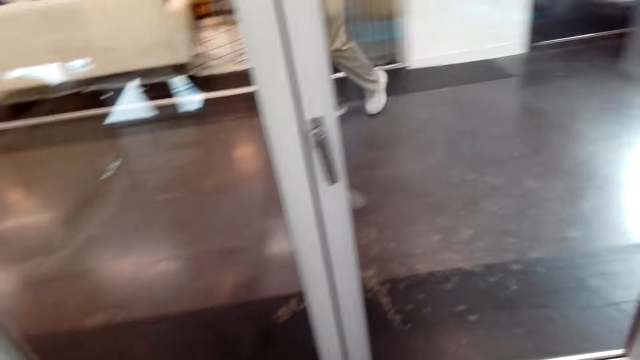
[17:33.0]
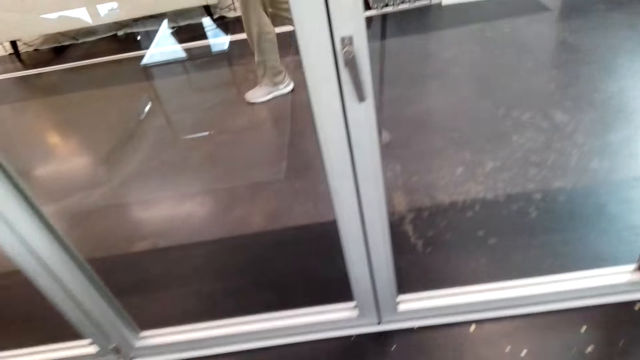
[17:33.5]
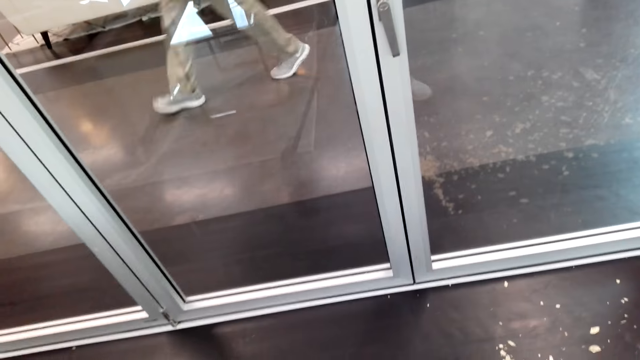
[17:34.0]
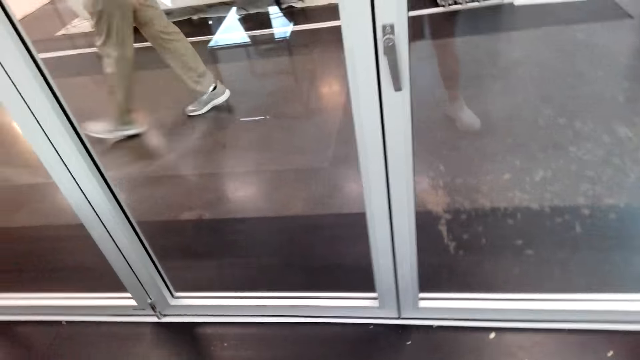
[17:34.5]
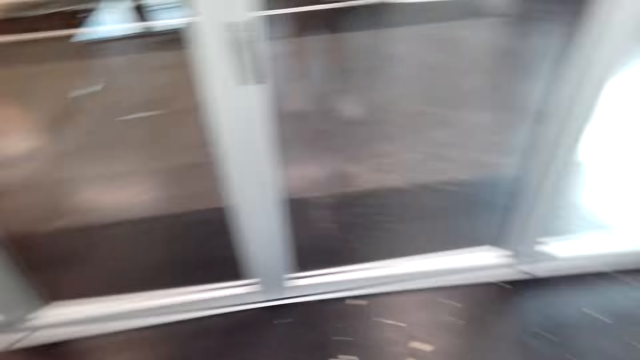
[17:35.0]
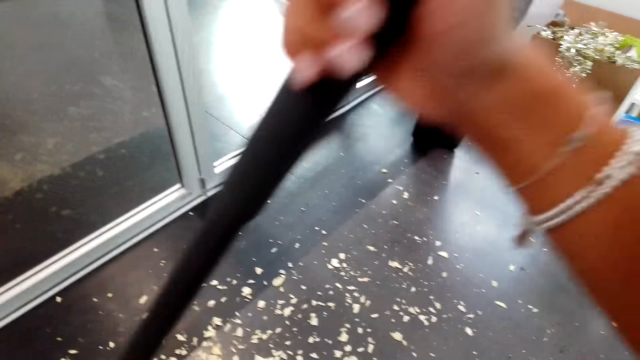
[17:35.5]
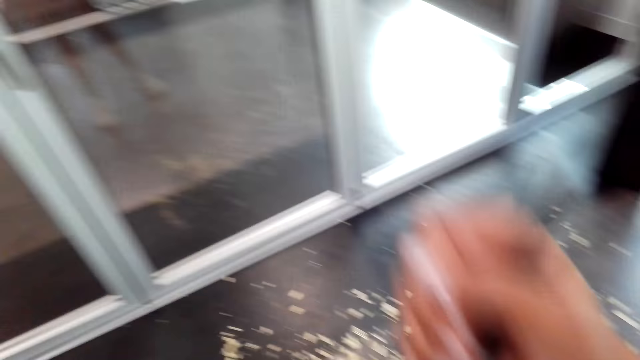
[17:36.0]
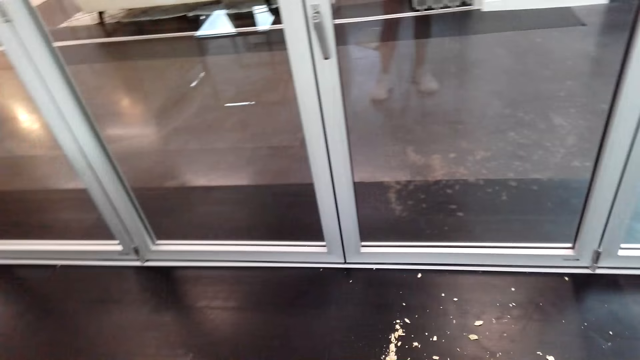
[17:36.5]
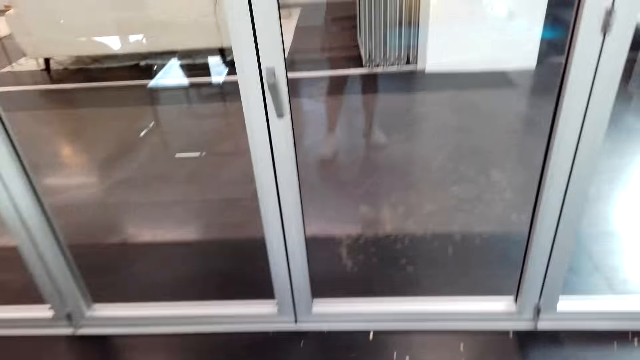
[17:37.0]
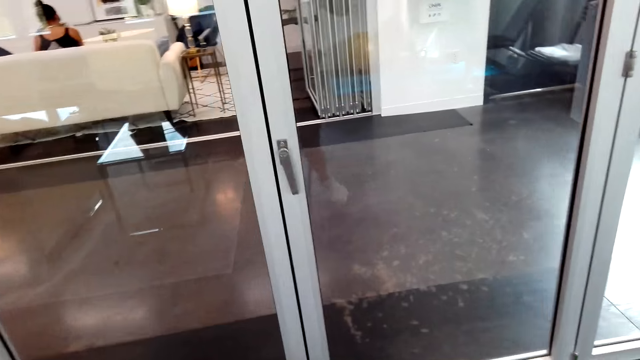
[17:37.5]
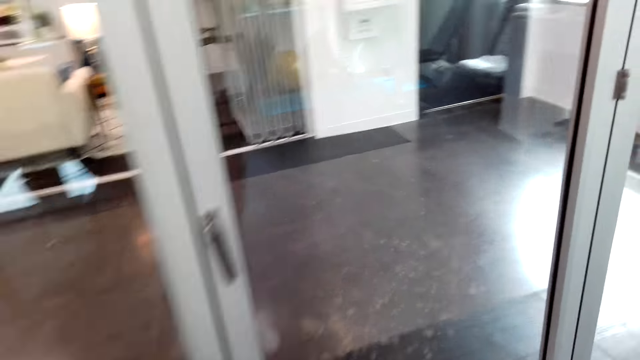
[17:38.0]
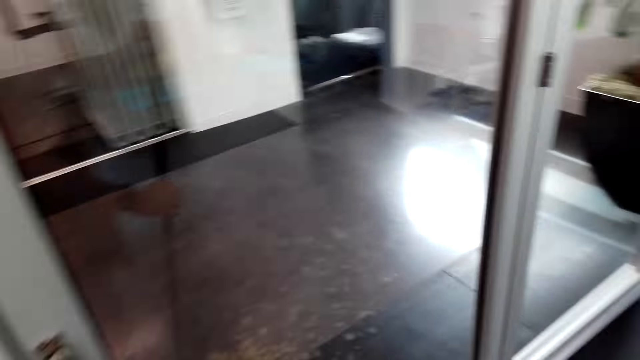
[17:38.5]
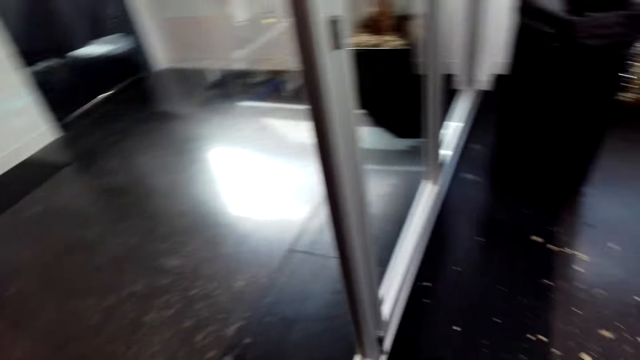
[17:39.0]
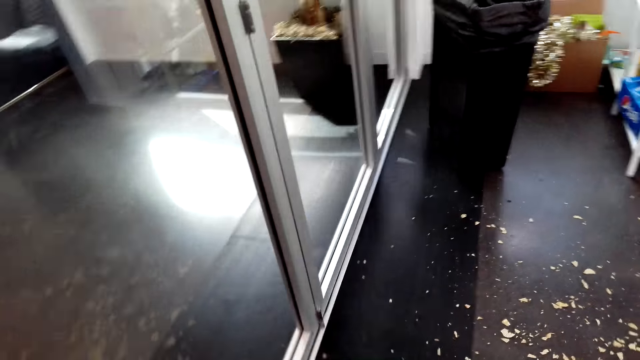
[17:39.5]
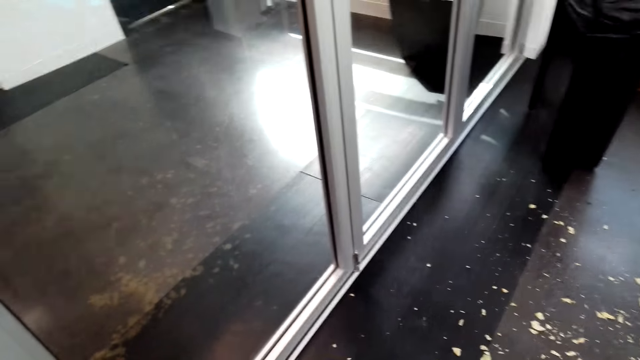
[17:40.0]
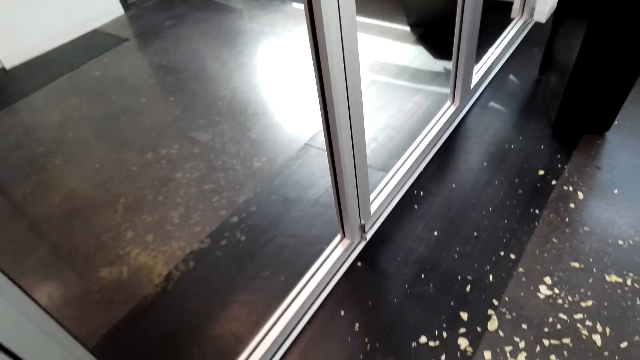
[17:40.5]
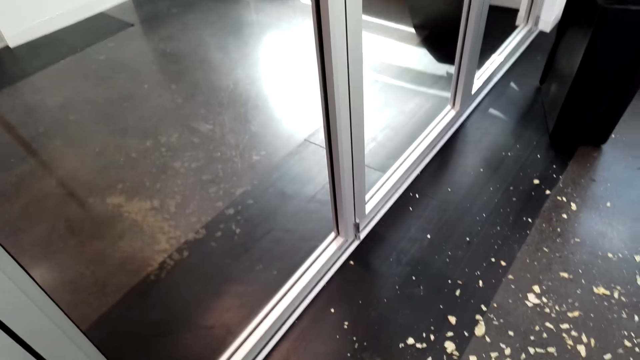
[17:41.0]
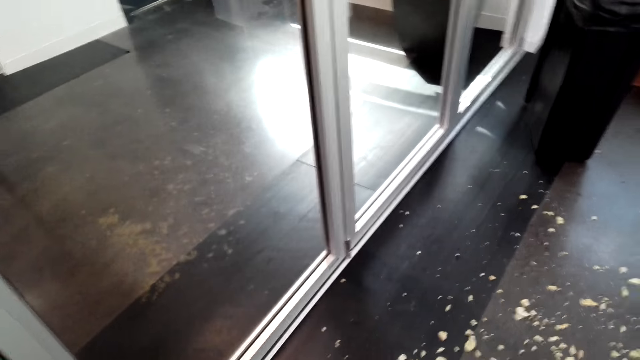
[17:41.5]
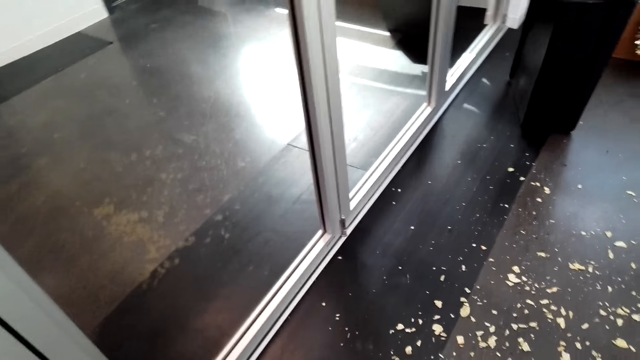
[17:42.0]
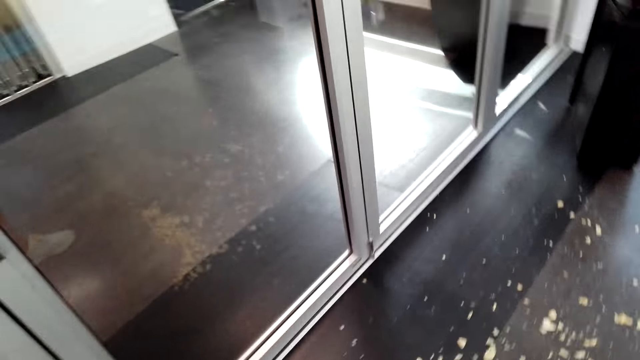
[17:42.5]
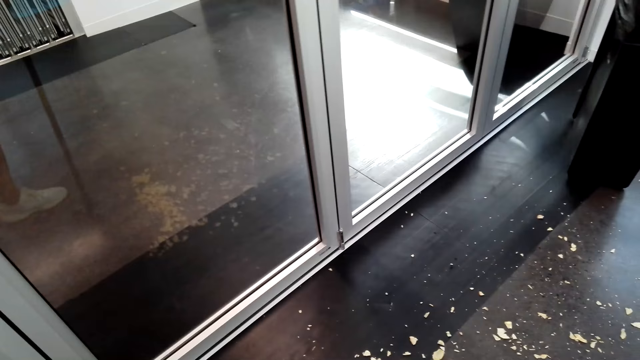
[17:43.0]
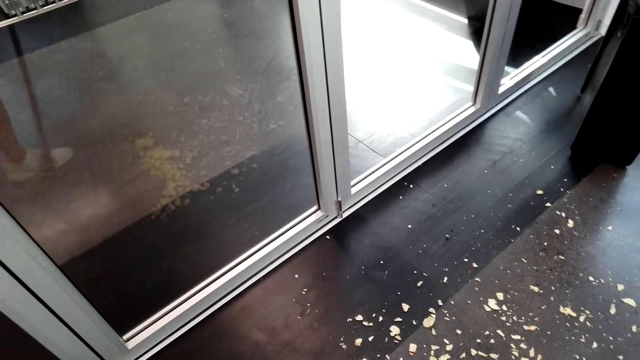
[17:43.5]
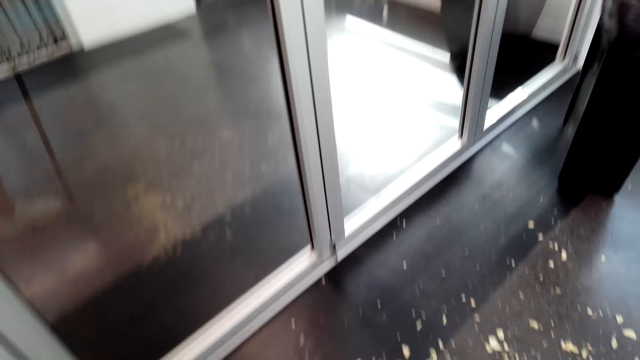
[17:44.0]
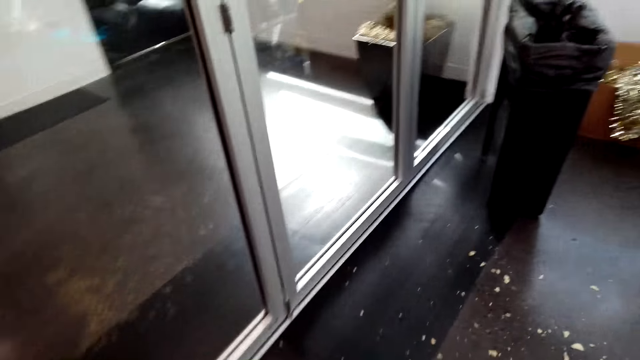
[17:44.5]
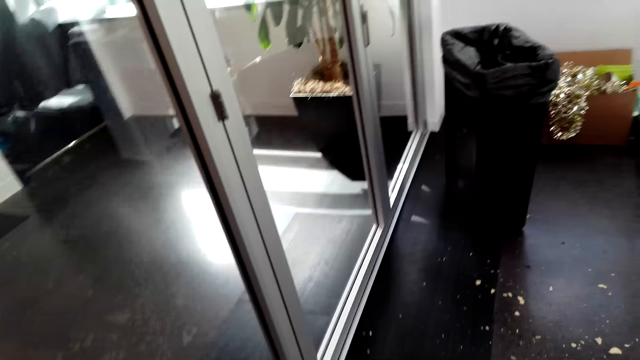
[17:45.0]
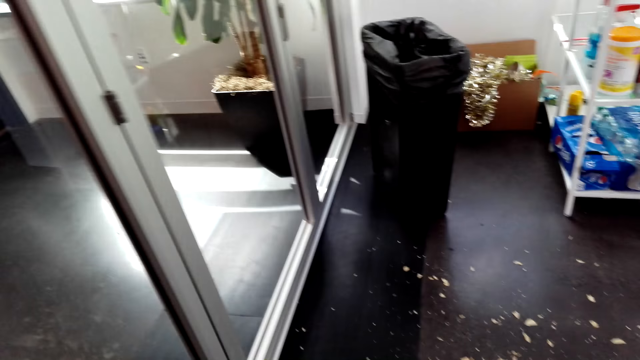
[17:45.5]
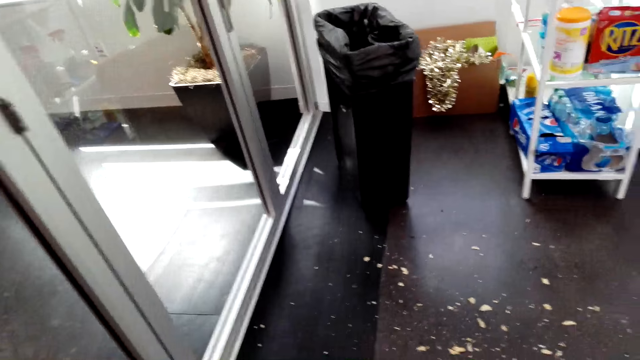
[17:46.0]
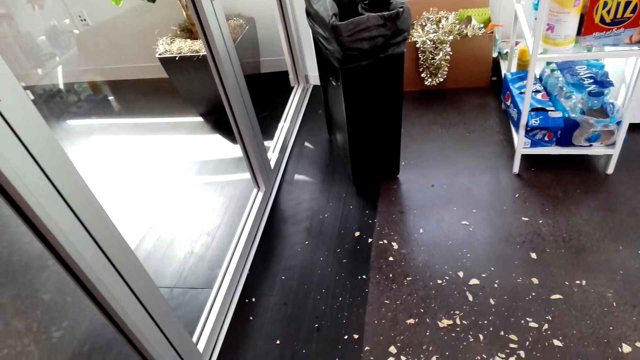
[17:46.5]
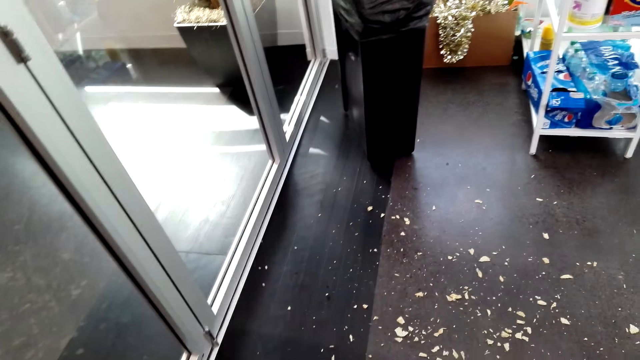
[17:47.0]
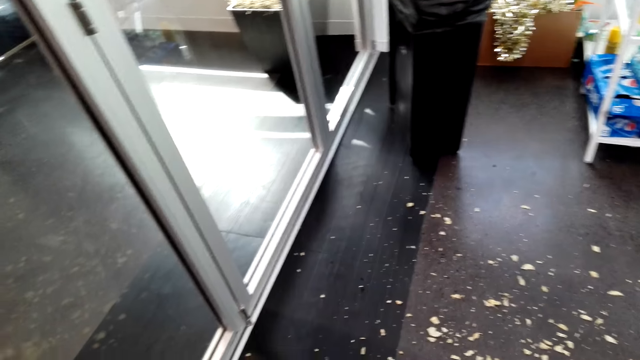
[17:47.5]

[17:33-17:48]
The camera wearer converses with a man. The man converses with the camera wearer. The camera wearer sweeps the floor. The man converses with the camera wearer. The camera wearer sweeps the floor. The man converses with the camera wearer.

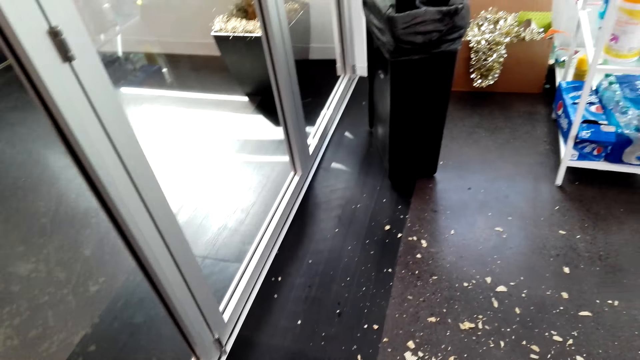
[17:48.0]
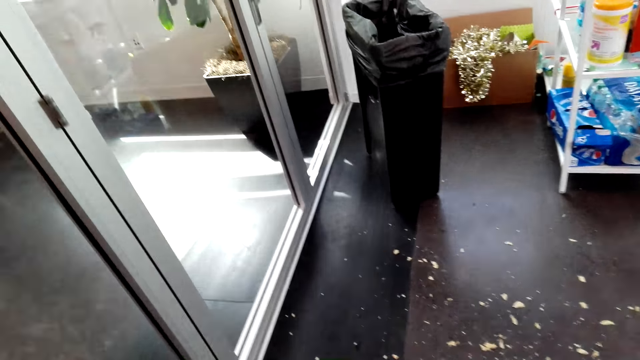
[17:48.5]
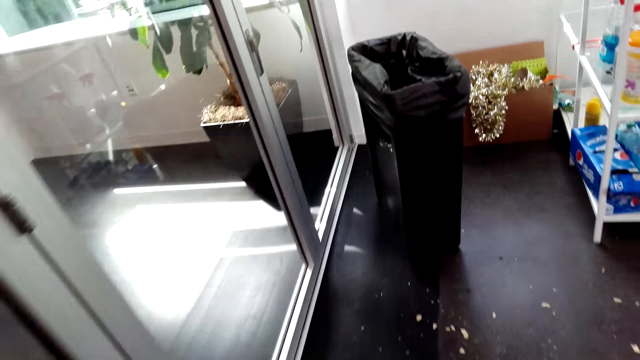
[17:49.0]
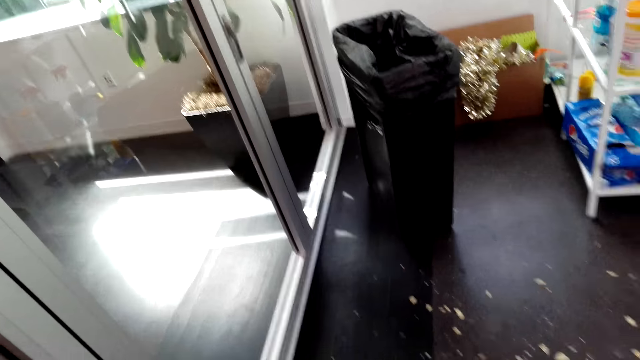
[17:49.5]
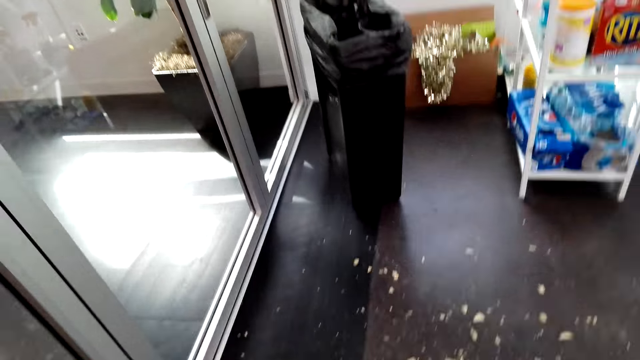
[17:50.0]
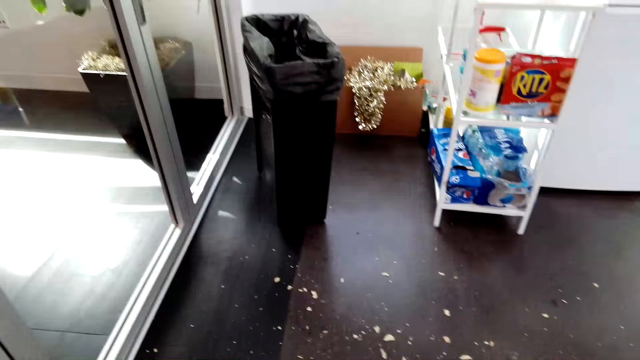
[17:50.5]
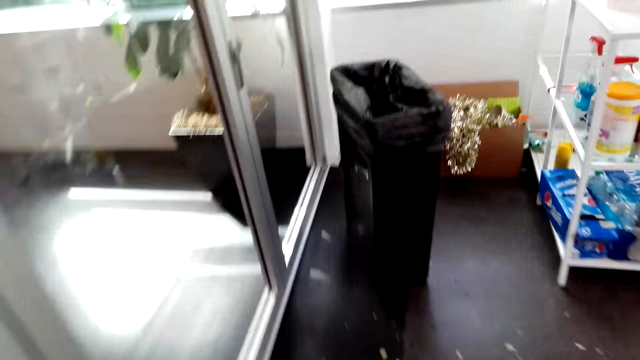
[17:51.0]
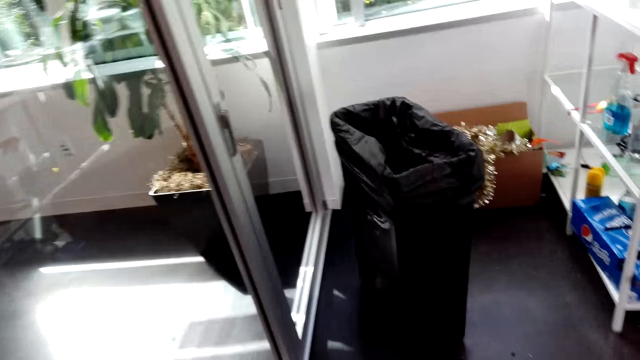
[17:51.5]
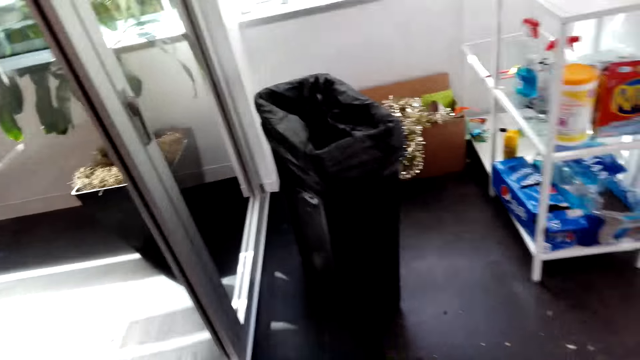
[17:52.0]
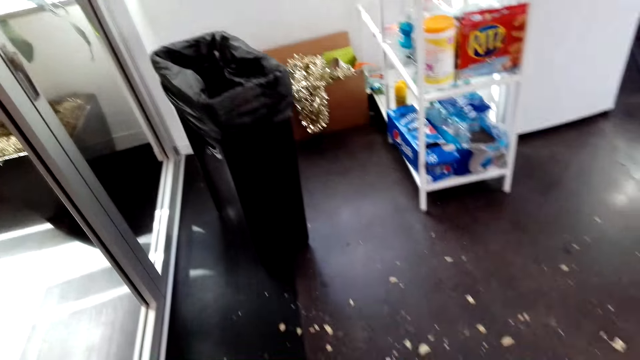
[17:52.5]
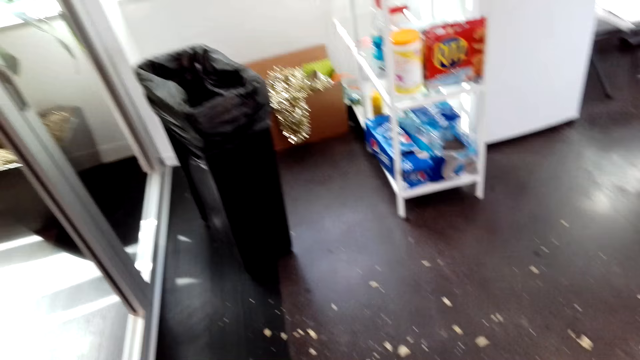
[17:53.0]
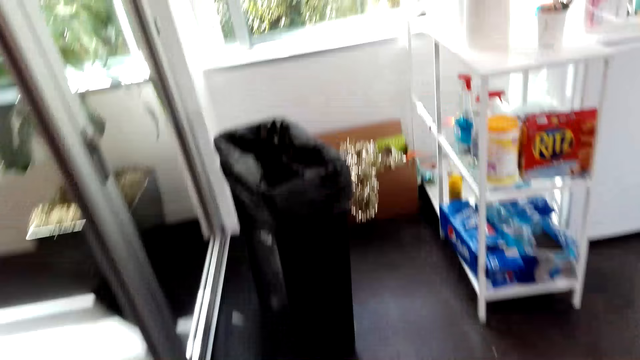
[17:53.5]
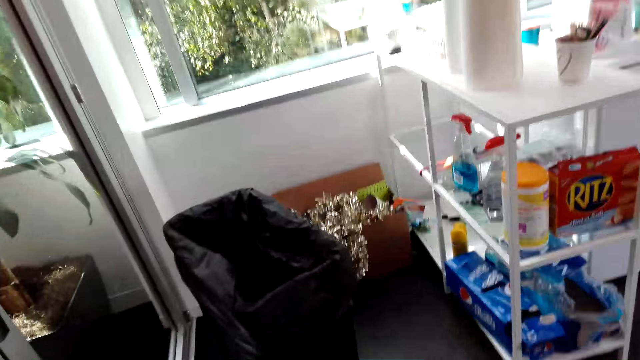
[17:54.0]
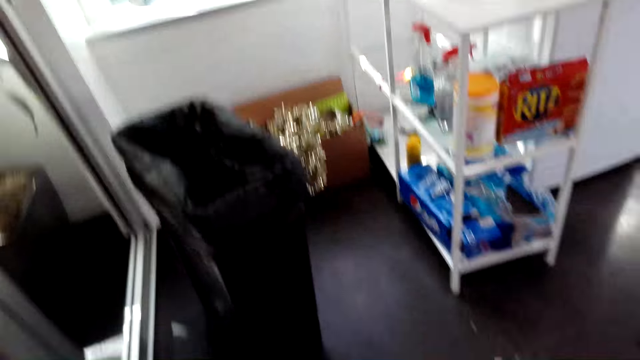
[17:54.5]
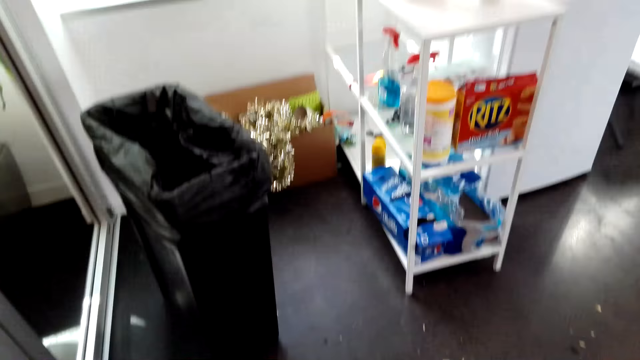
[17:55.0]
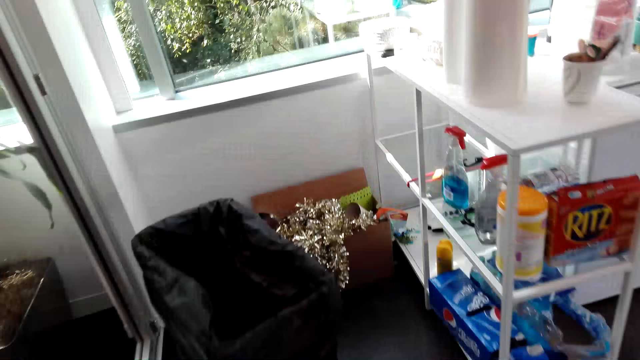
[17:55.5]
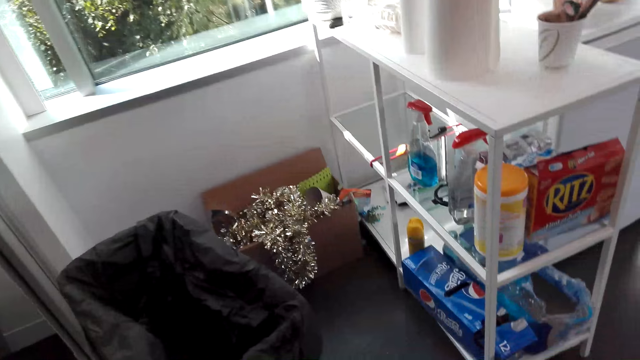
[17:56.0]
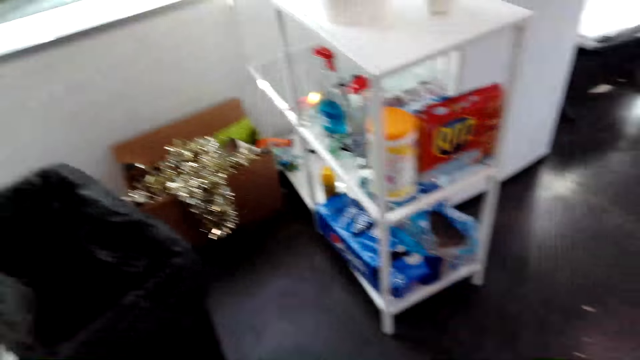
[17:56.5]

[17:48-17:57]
The camera wearer converses with a man. They sweep the floor.
